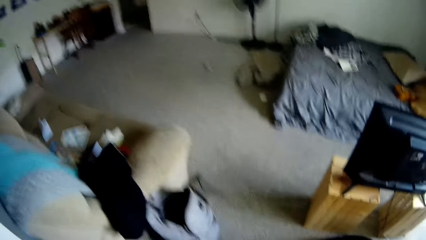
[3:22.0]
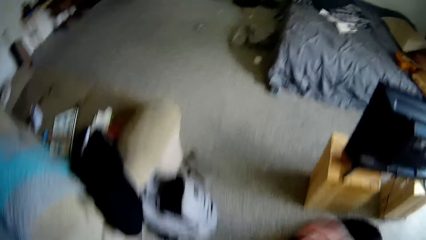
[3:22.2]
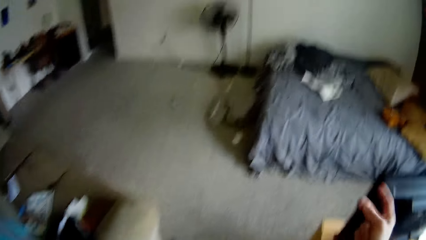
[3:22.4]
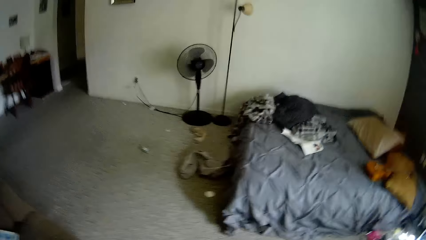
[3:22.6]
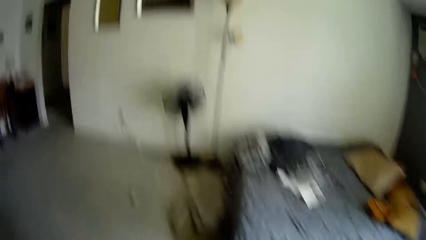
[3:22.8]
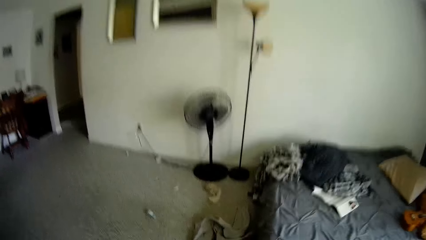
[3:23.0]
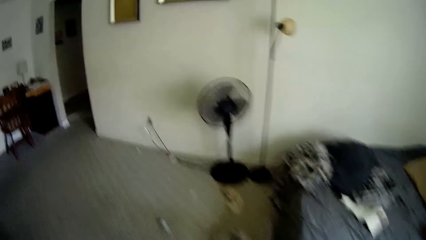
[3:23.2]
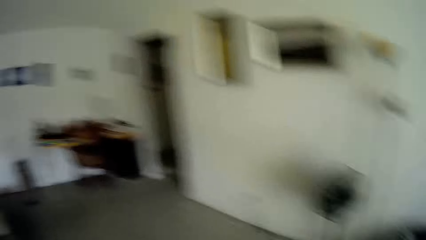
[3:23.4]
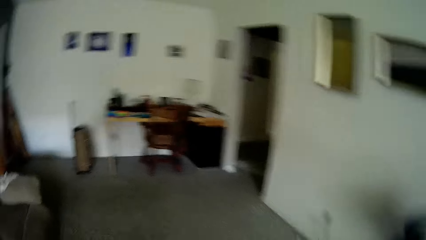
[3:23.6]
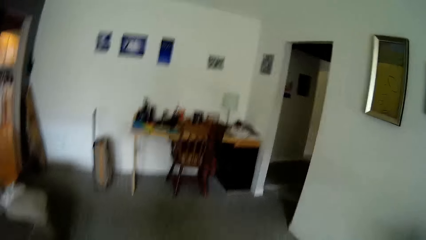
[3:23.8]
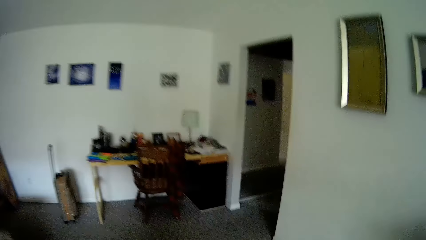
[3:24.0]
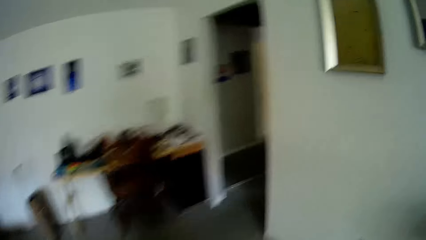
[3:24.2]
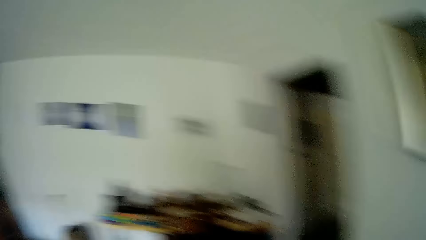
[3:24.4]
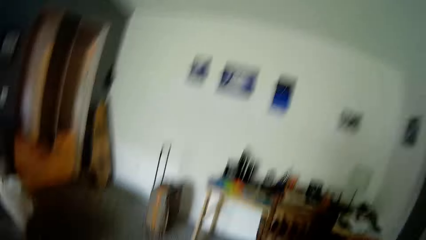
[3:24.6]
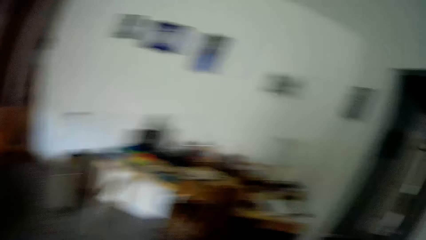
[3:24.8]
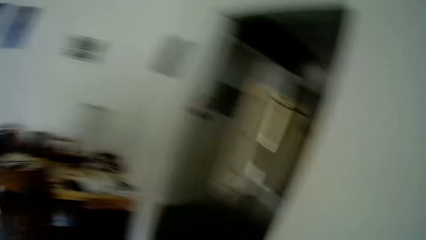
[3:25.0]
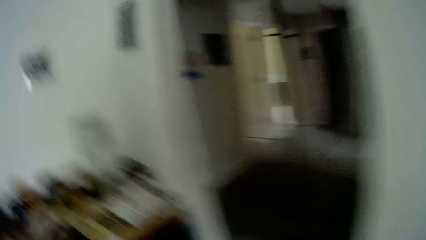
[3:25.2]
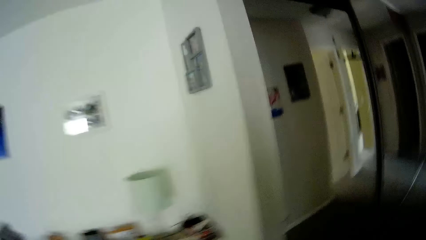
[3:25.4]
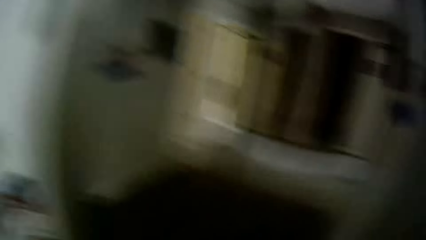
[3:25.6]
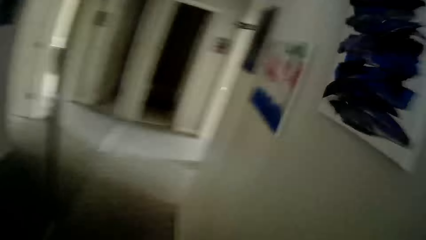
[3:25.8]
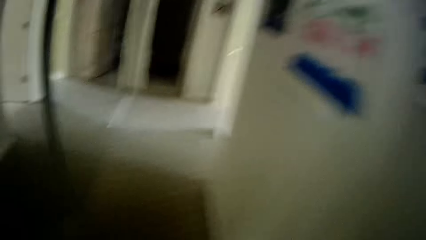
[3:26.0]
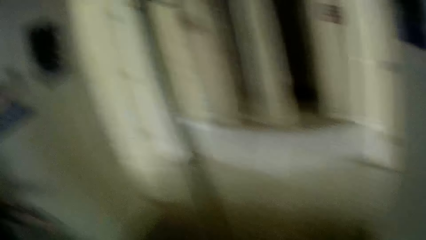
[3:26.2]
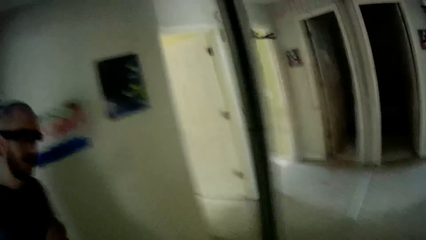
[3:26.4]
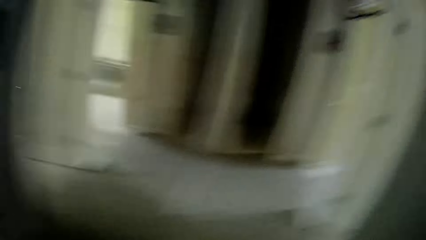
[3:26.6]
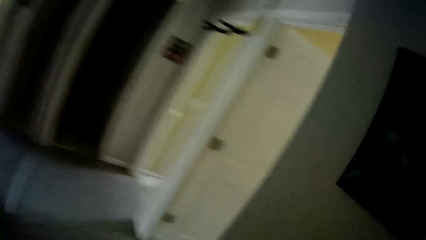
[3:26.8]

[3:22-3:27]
The camera wearer interacts with a woman.

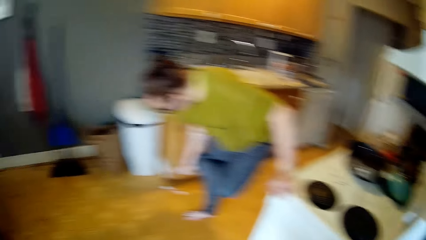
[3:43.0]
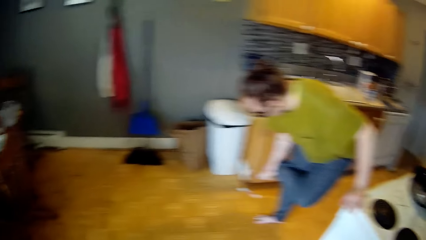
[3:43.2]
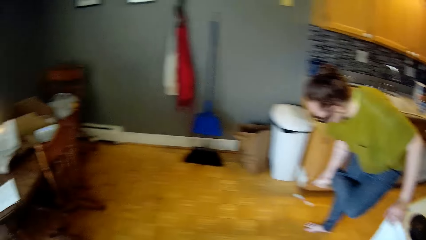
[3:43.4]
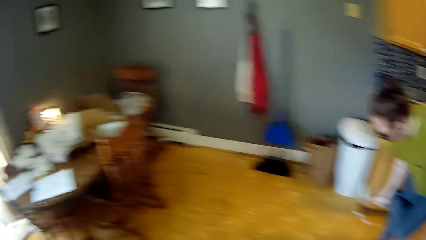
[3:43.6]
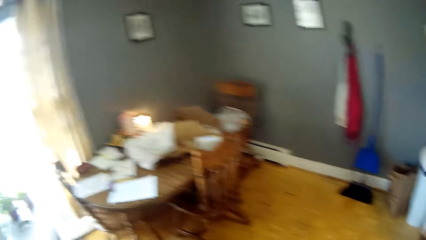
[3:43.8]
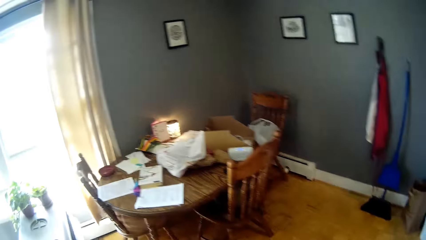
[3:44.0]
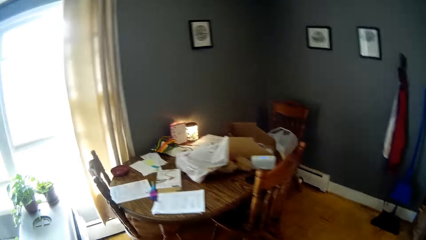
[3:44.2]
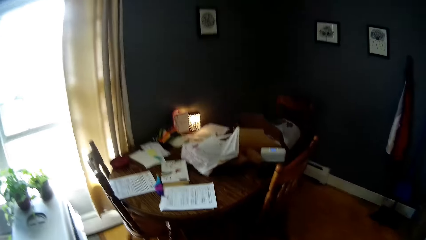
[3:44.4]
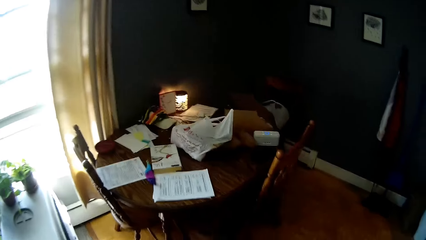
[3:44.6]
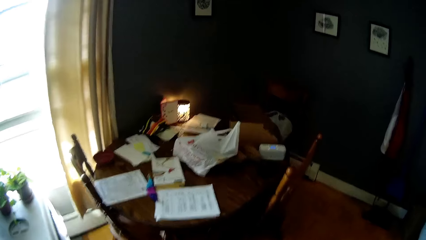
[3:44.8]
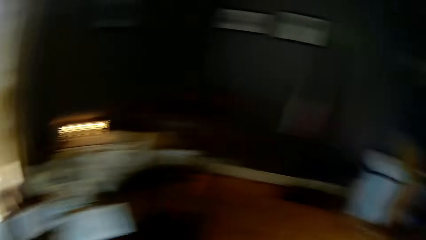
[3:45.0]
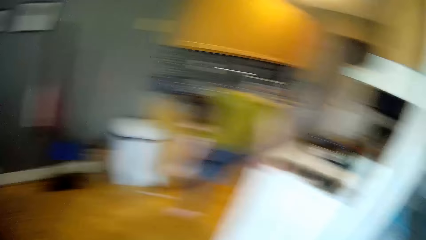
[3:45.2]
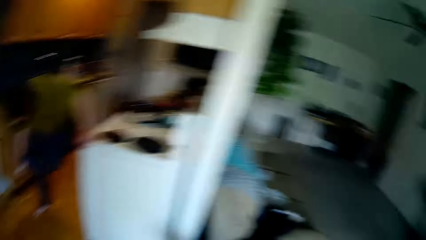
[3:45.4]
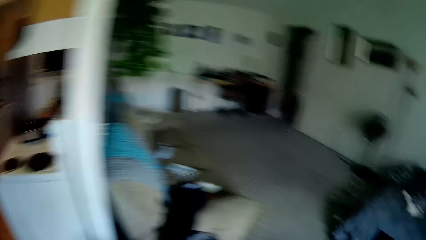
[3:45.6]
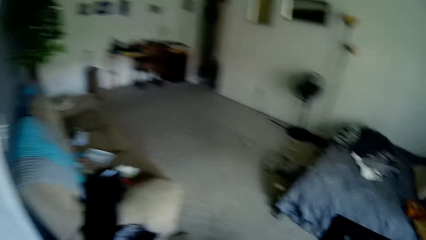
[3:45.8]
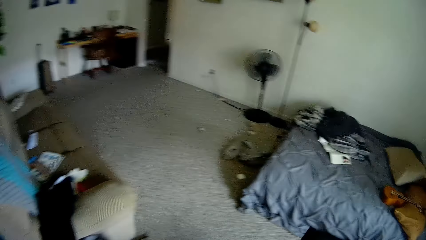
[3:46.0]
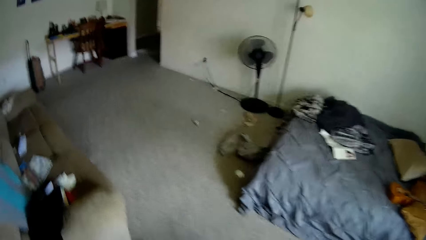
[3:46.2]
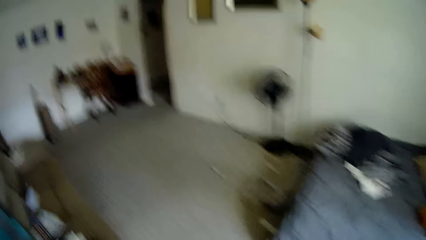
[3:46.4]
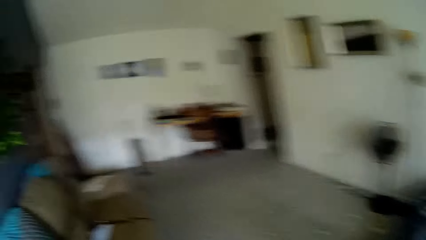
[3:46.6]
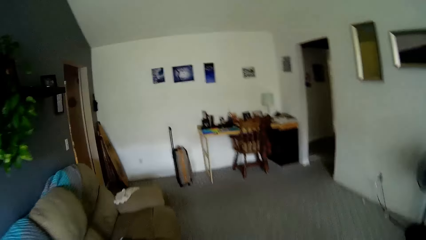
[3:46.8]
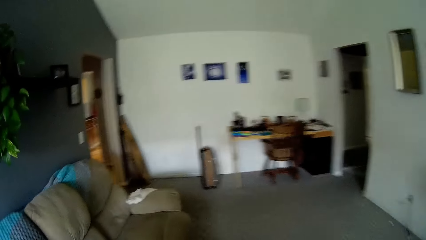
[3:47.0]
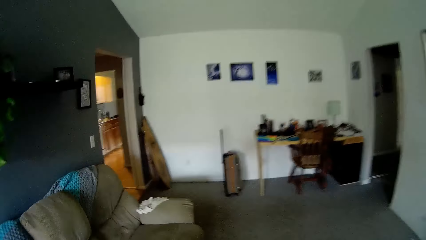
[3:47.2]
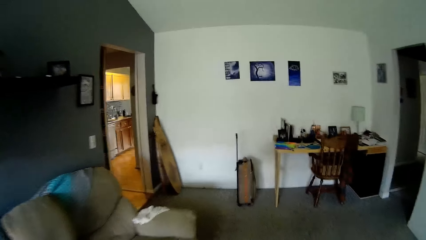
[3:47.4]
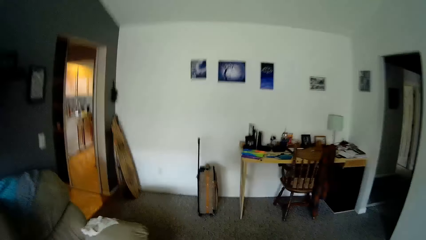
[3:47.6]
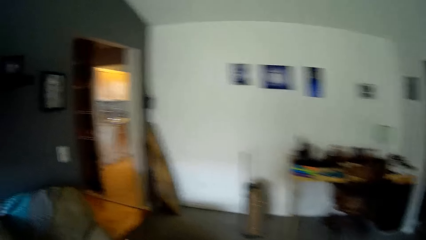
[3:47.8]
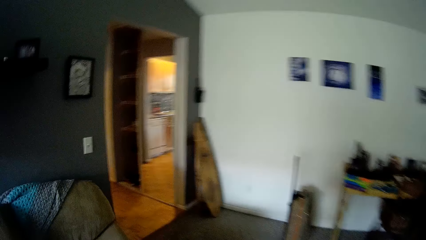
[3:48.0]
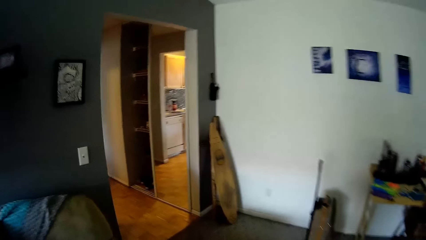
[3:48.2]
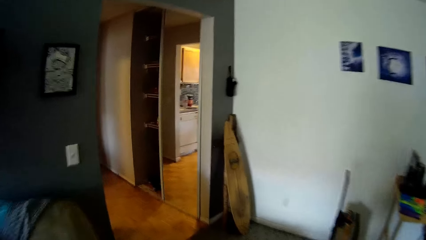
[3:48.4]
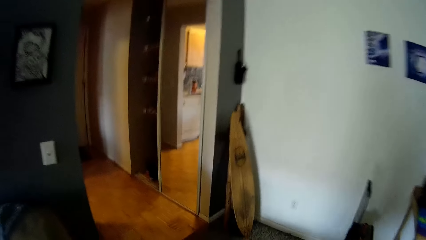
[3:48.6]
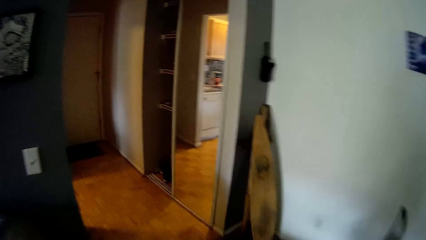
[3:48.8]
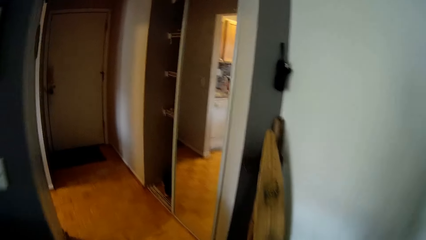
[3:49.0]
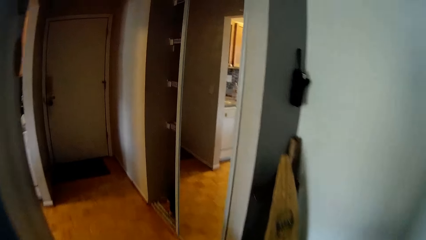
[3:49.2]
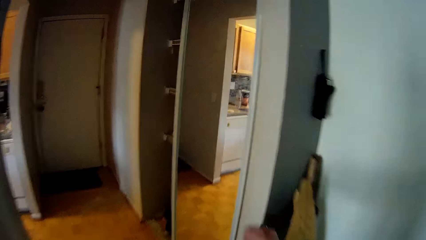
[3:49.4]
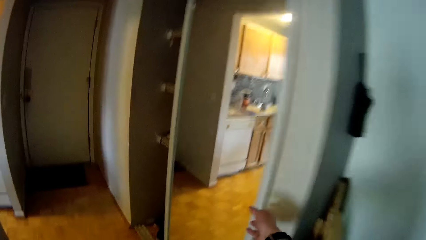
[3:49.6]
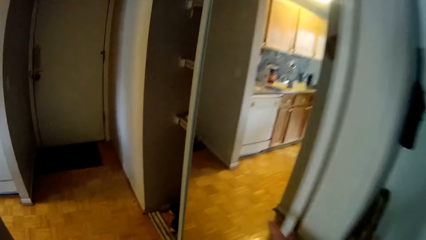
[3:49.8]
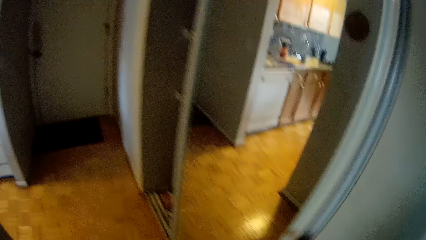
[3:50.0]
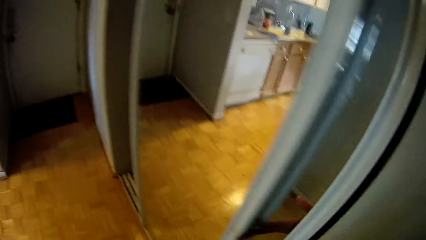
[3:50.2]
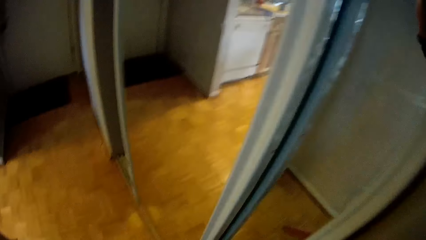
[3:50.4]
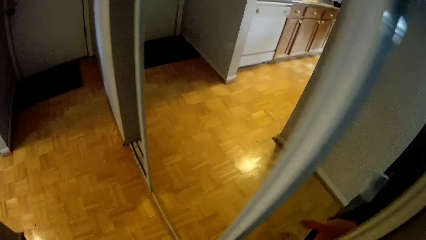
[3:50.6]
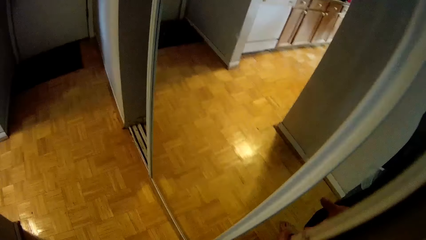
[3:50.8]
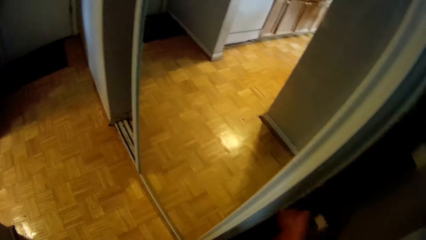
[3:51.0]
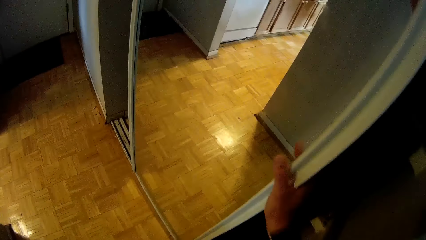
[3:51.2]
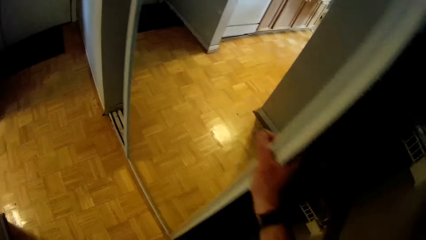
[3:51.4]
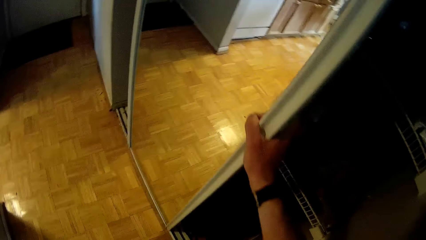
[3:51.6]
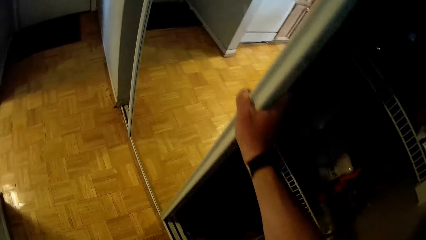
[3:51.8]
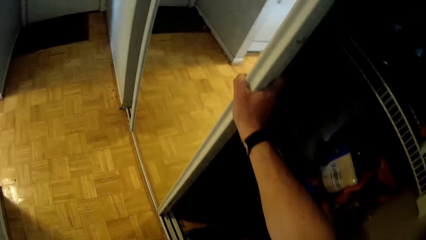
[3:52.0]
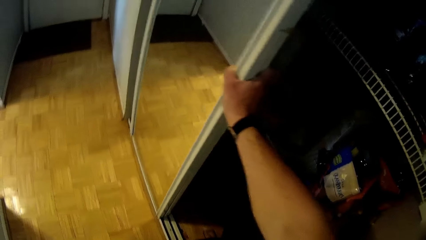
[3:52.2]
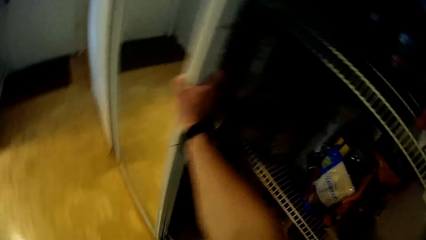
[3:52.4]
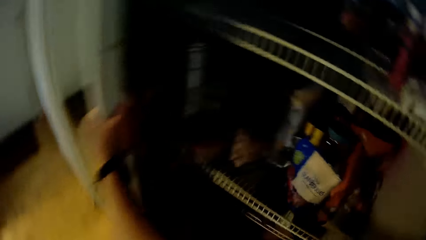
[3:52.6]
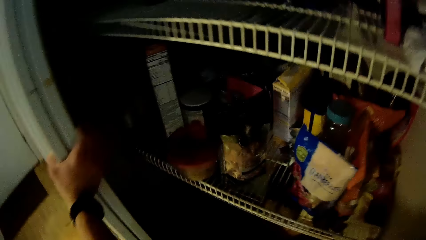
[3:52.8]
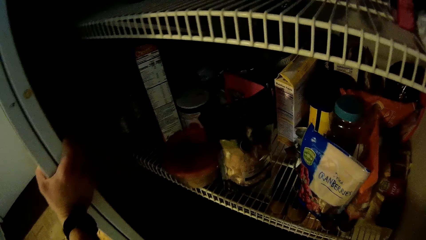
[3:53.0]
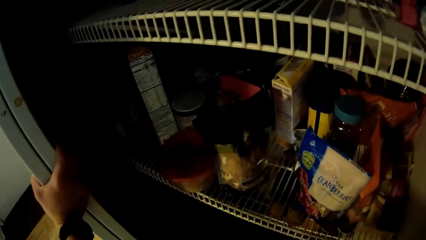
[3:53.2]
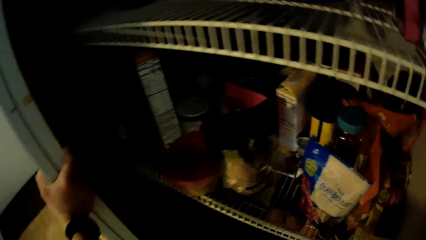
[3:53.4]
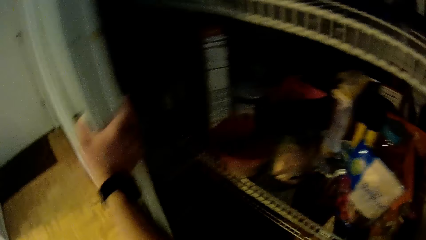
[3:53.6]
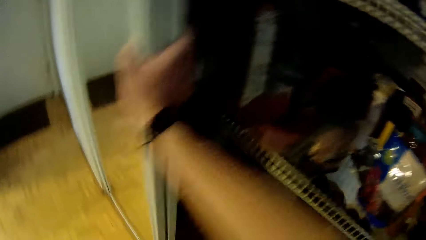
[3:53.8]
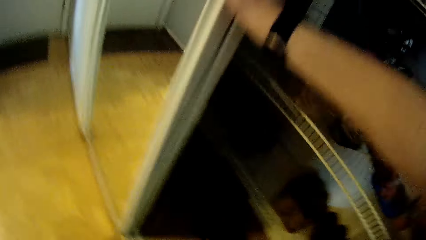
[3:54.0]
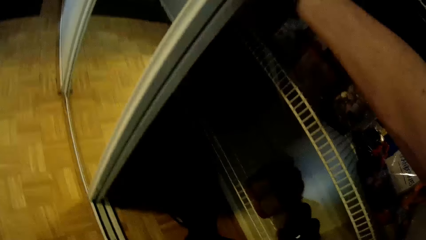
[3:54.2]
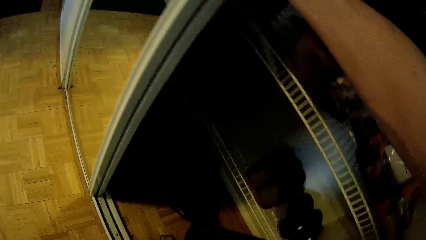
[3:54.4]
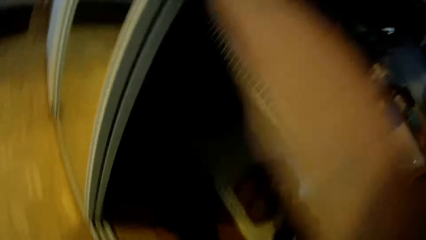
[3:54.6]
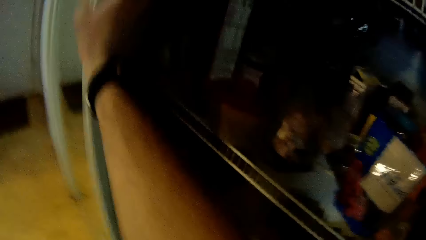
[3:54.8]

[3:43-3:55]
A woman touches a foot. The camera wearer looks around. He moves a door with his right hand. He walks around. He opens the door.
